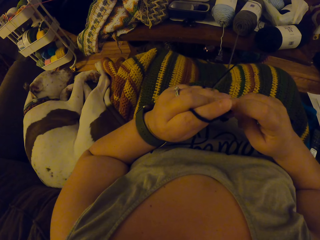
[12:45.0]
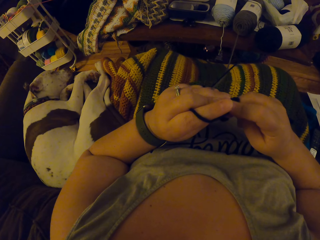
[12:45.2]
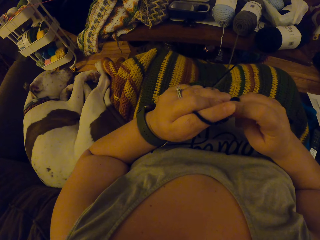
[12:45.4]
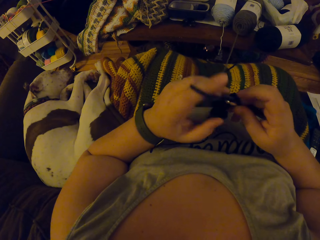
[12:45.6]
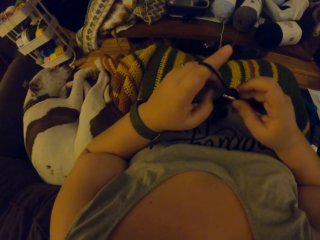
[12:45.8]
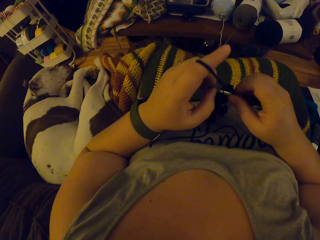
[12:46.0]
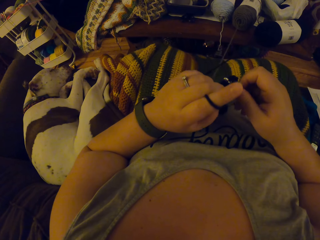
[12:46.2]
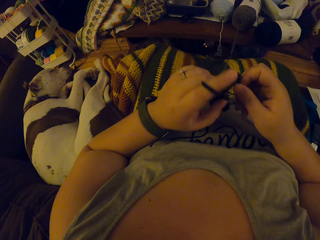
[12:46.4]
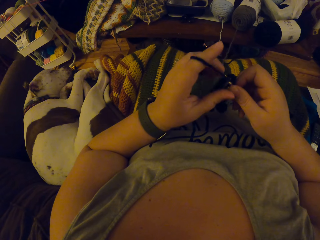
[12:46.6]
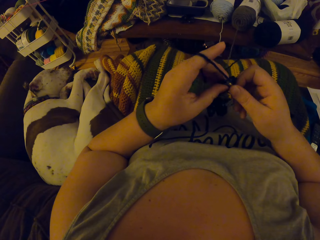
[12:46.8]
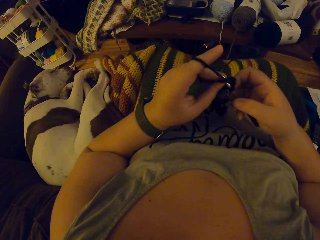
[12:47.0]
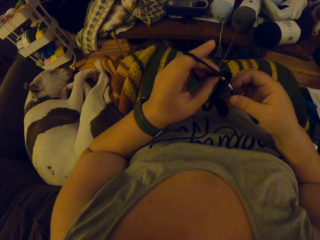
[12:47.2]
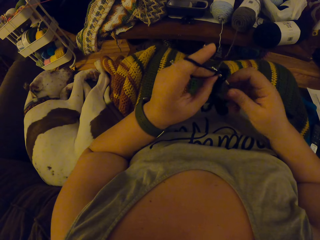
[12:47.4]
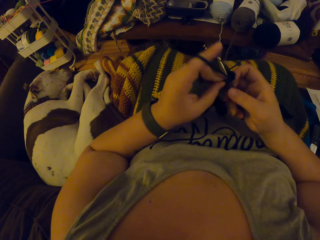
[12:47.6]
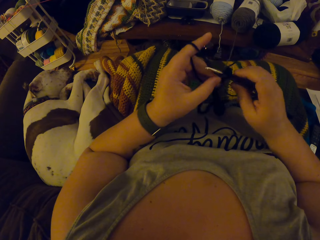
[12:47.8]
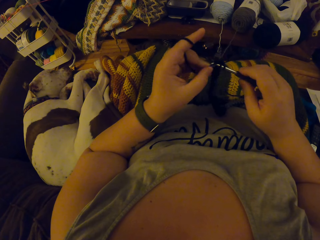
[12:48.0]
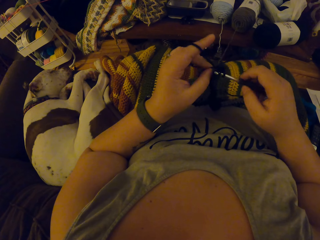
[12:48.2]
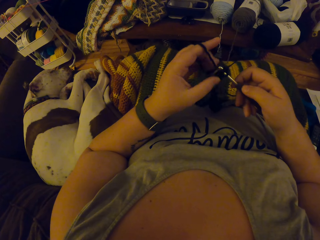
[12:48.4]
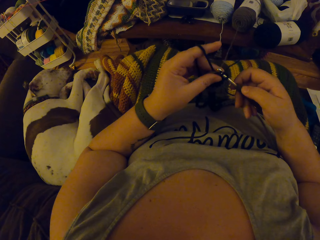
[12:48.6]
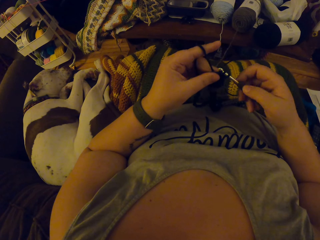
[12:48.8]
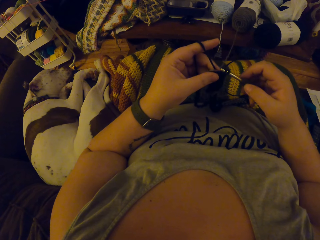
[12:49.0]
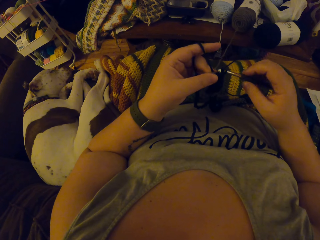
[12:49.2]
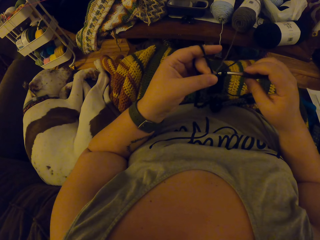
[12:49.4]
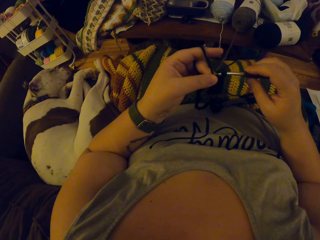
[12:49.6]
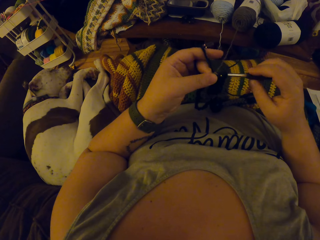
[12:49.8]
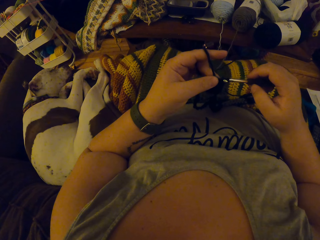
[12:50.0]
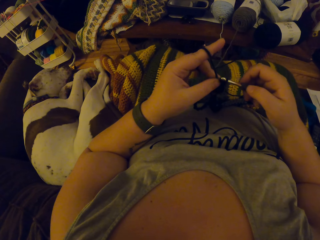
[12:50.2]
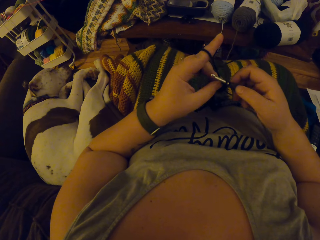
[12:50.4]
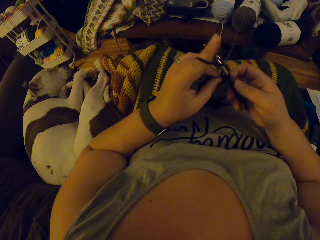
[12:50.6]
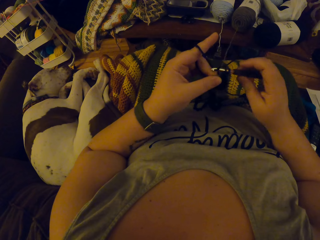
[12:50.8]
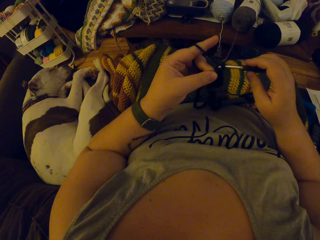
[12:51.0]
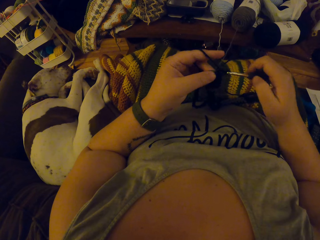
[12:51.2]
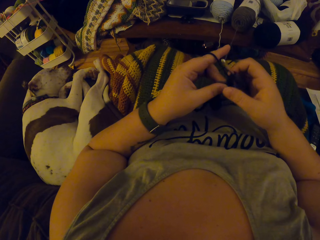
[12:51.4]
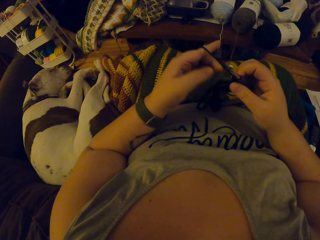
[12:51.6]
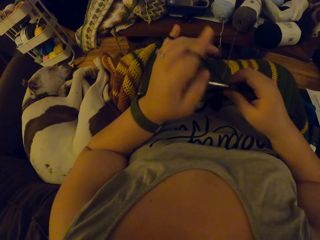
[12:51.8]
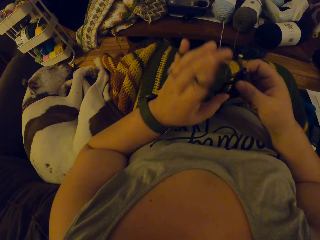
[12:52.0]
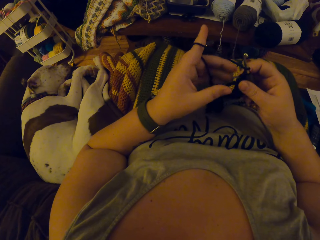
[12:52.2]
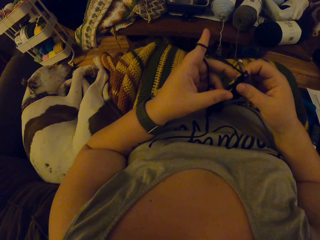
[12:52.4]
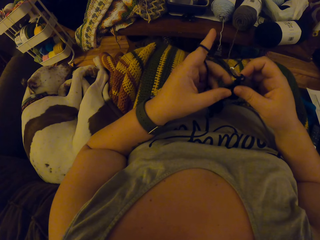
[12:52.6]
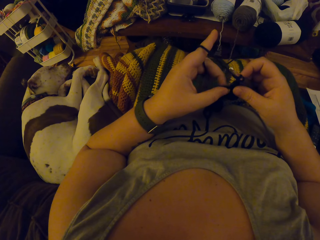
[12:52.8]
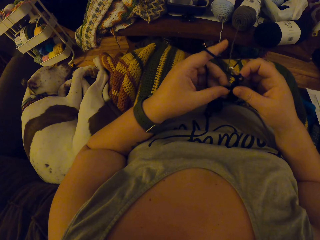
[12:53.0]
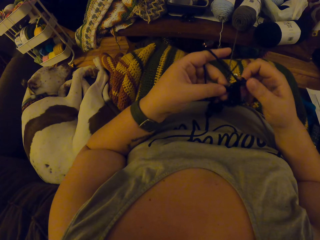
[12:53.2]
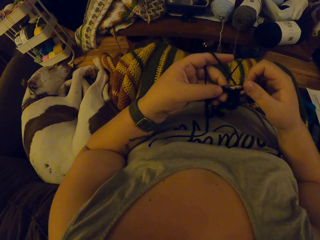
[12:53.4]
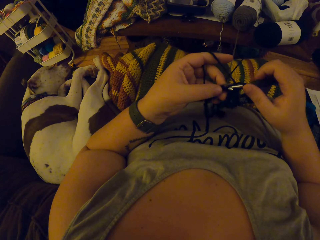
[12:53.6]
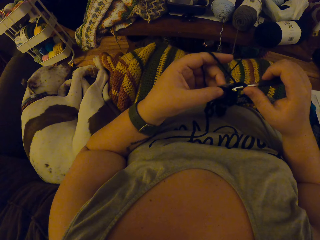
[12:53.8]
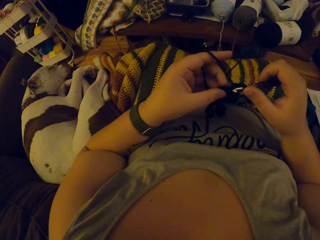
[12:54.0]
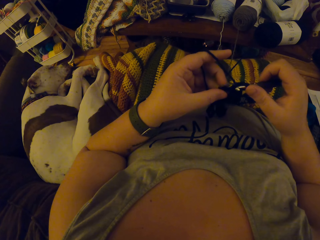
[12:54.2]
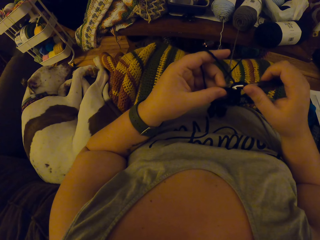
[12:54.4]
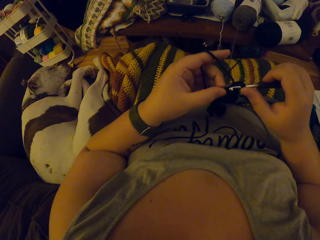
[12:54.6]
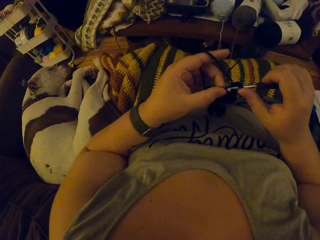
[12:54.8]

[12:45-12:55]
The camera wearer adjusts the thread.

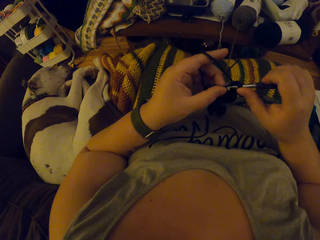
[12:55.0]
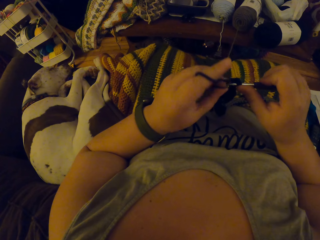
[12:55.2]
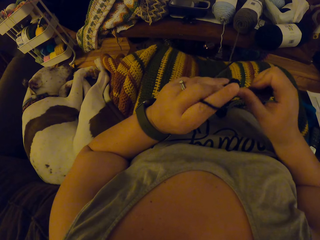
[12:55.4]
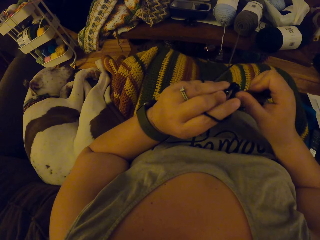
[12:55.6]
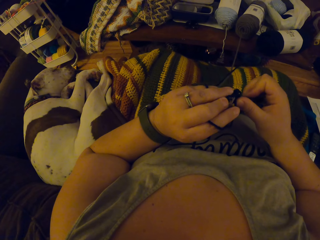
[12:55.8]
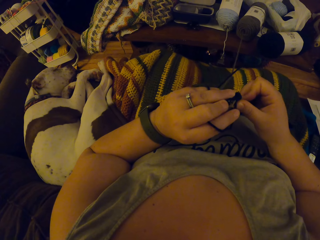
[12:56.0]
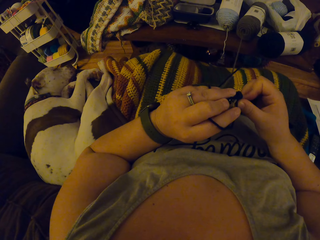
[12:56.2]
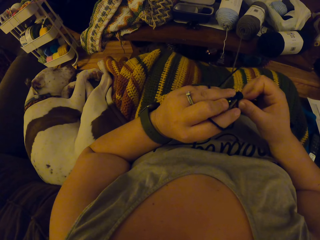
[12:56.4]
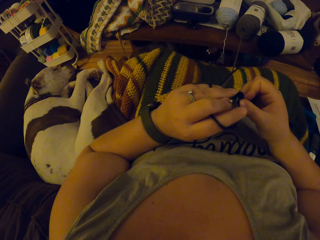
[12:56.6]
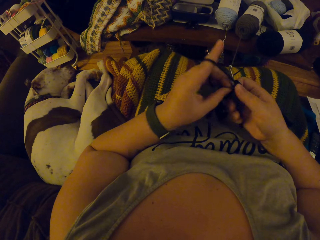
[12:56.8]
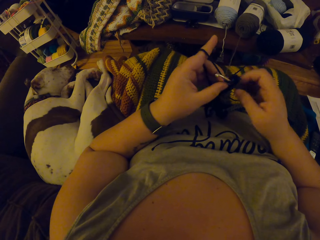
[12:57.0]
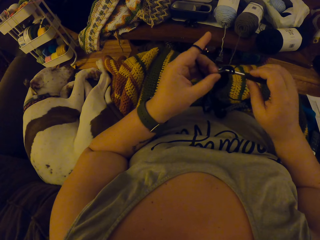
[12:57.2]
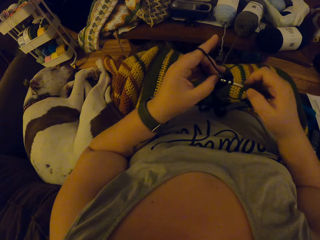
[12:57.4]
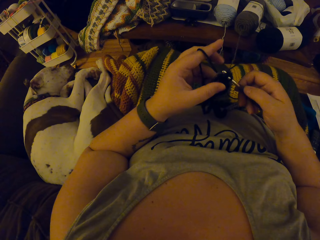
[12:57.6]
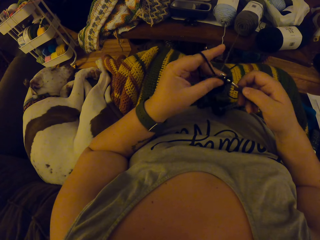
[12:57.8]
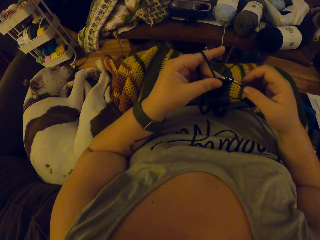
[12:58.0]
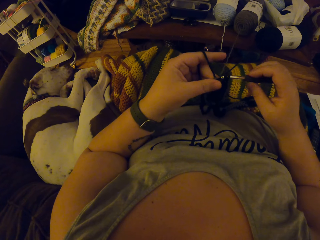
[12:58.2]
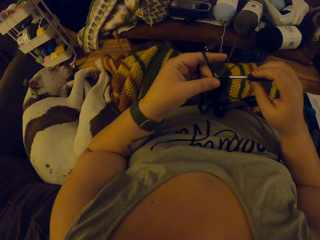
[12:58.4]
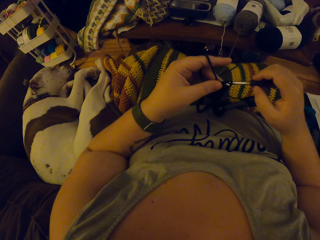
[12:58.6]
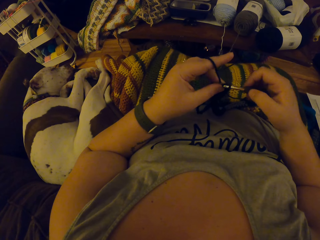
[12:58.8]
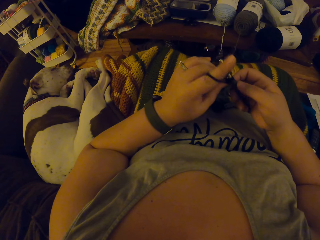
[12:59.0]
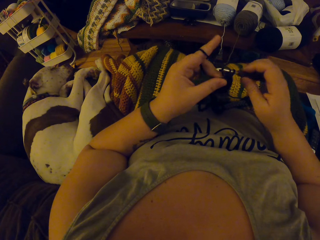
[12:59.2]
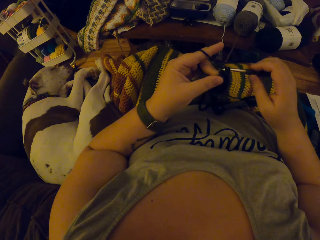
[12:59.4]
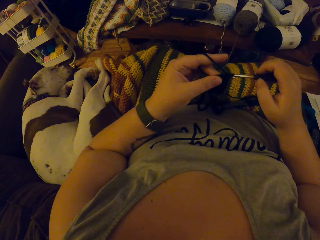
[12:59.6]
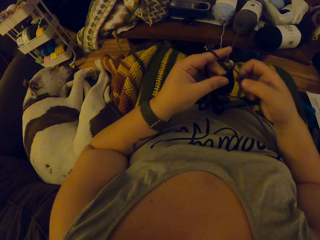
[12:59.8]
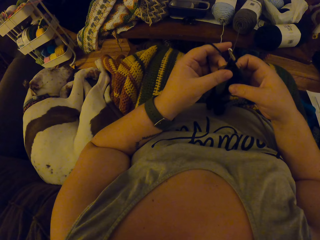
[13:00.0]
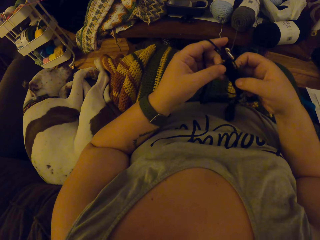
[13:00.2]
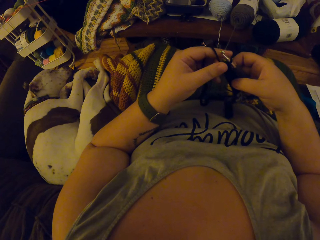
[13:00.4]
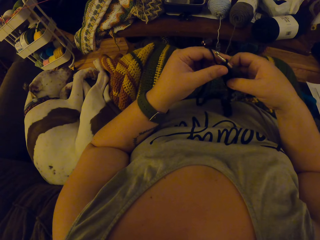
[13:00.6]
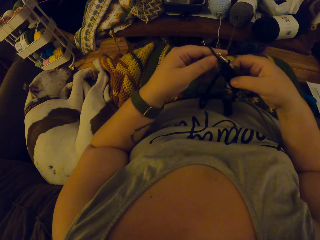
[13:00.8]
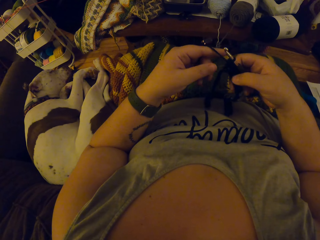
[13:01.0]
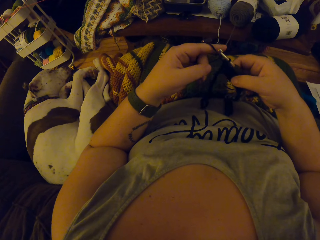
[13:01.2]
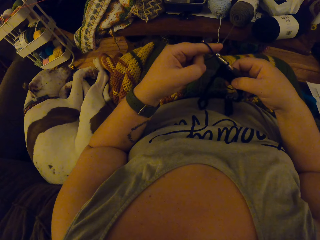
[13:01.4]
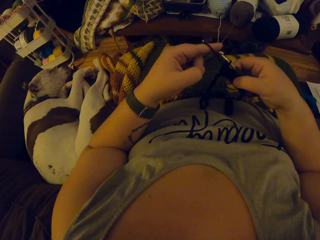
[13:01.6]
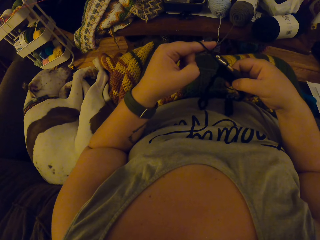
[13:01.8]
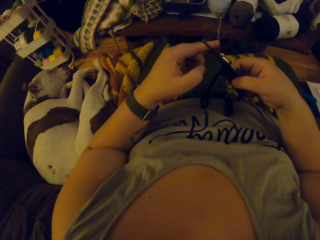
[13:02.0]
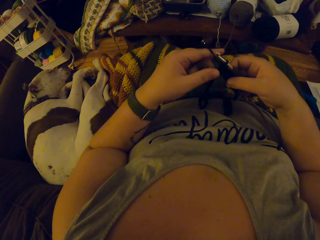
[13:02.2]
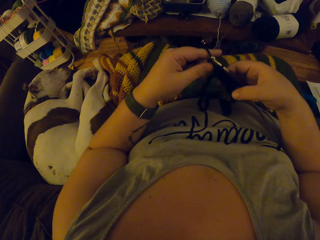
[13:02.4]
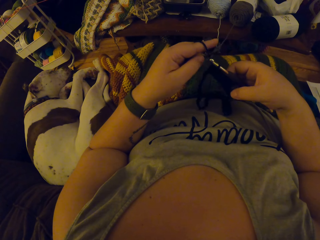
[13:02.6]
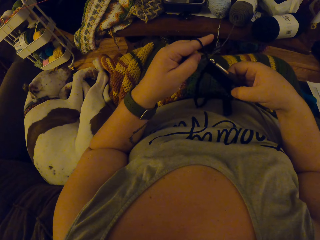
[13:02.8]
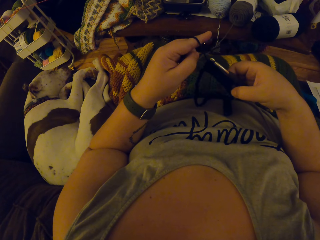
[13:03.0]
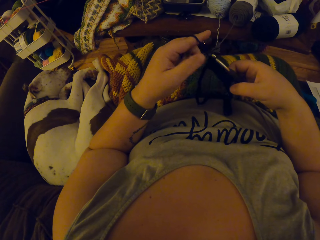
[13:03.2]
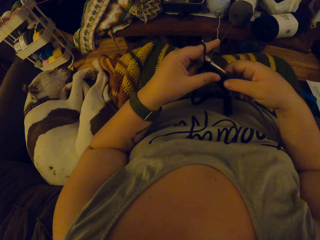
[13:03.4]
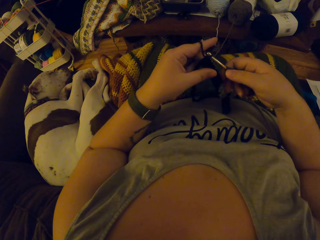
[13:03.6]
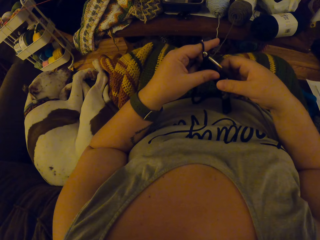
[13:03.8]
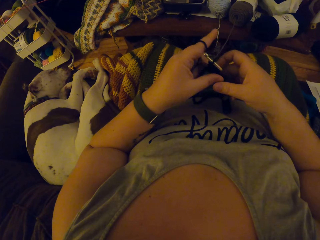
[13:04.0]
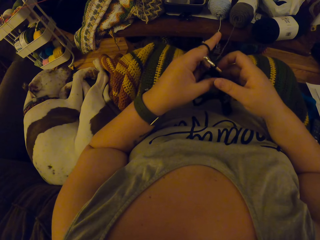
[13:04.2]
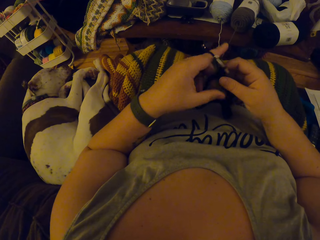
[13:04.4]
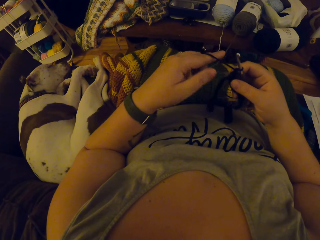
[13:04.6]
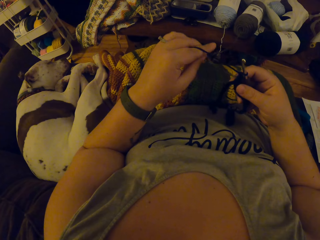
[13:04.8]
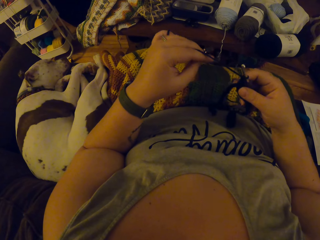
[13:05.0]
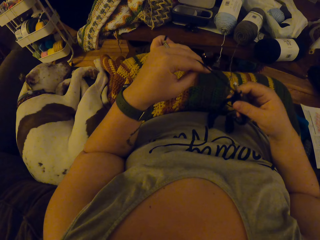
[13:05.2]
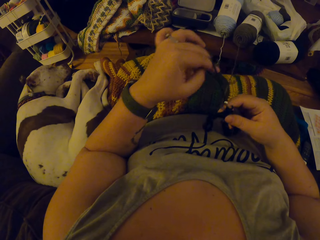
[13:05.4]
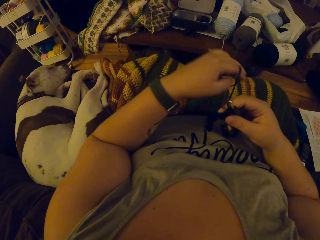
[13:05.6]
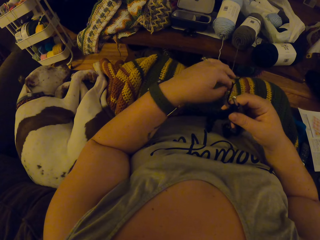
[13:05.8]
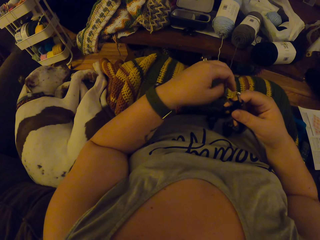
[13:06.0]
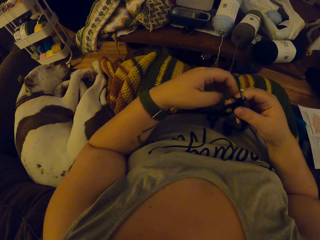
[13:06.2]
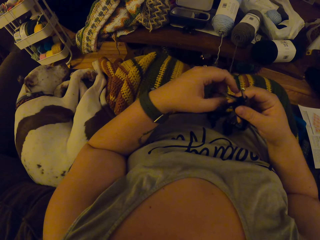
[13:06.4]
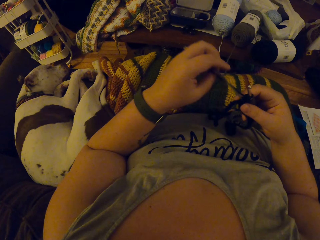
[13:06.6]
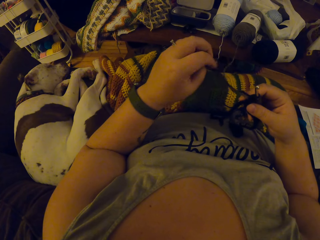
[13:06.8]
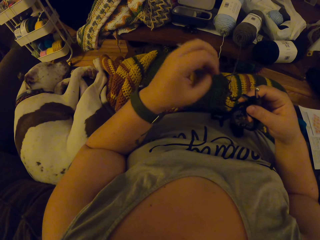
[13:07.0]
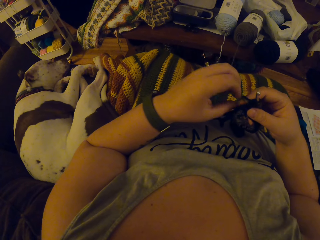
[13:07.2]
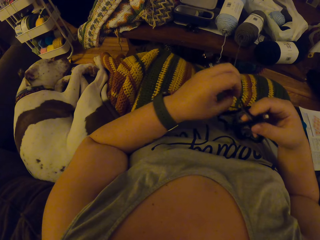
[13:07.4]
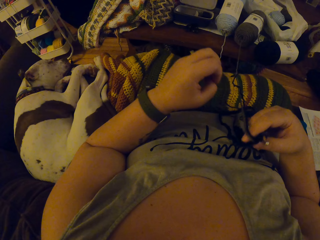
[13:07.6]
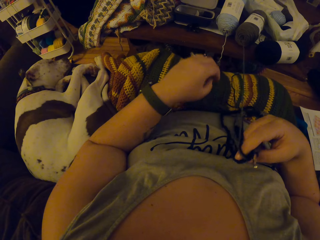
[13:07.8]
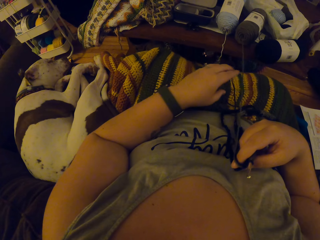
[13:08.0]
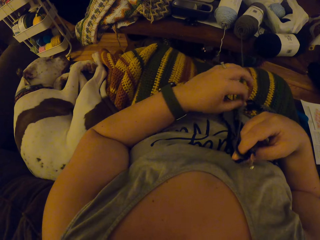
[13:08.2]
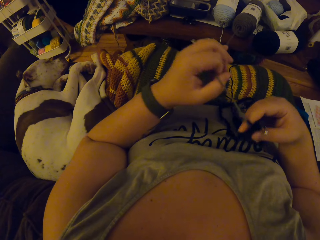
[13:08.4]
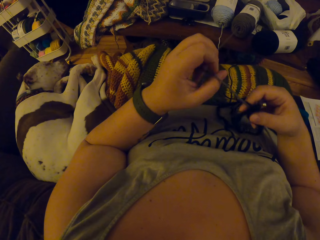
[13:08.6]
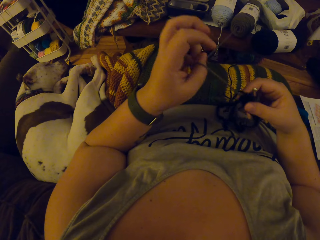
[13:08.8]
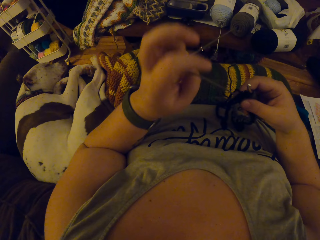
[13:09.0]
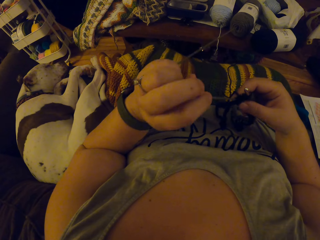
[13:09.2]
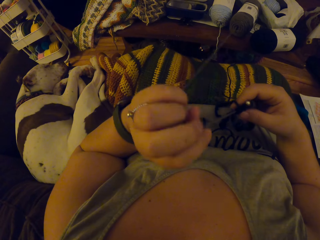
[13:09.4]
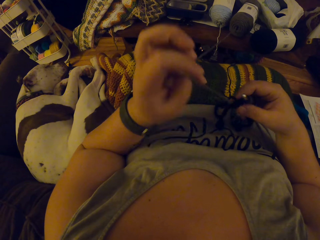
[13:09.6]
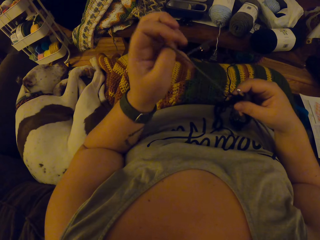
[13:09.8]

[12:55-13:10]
The camera wearer knits the garment. They adjust the garment. They pull yarn out of the ball of yarn. They adjust the thread.
